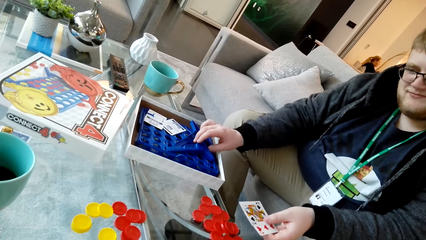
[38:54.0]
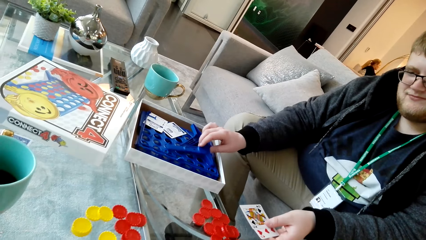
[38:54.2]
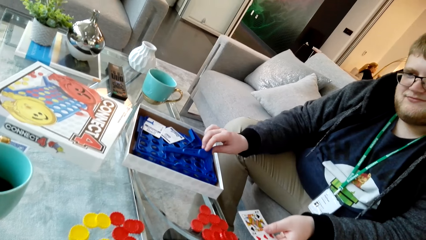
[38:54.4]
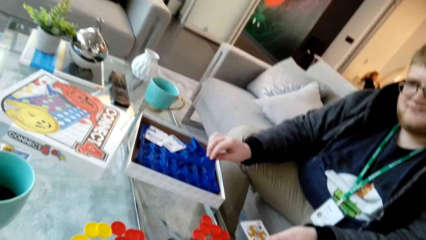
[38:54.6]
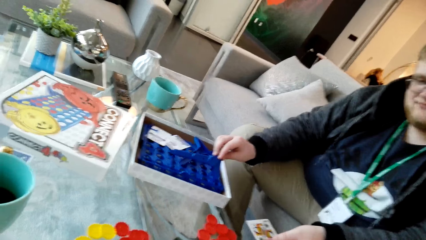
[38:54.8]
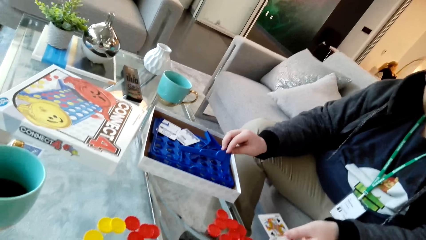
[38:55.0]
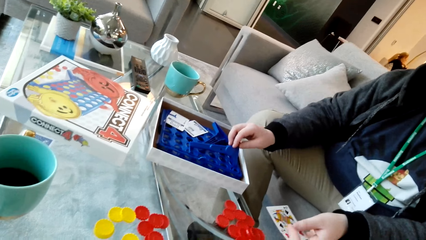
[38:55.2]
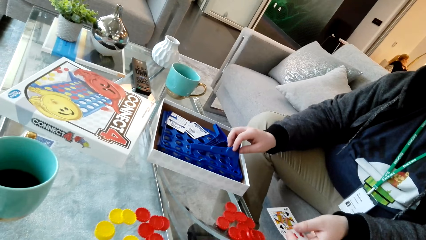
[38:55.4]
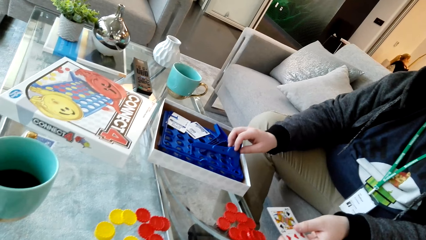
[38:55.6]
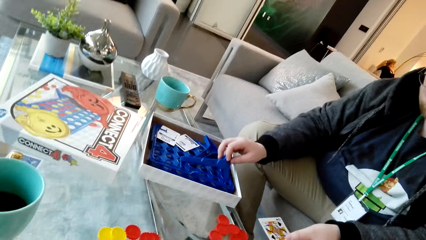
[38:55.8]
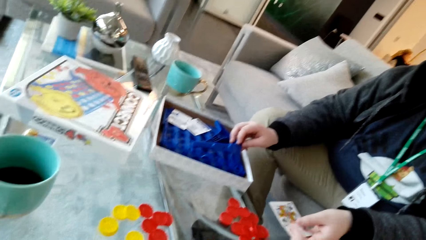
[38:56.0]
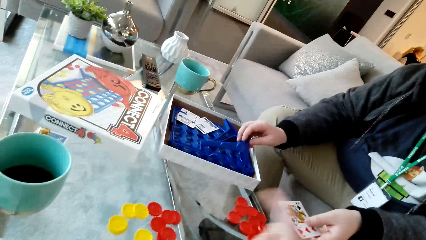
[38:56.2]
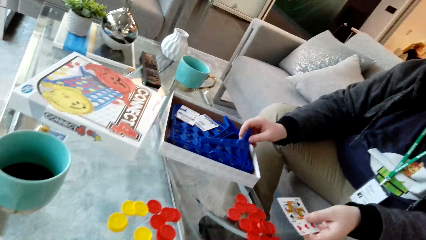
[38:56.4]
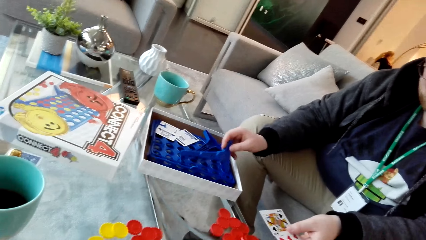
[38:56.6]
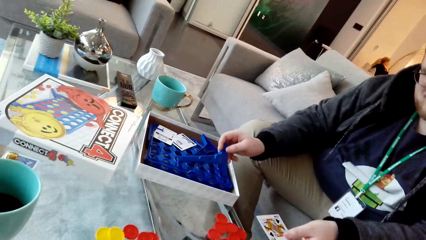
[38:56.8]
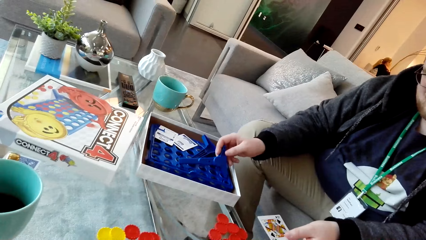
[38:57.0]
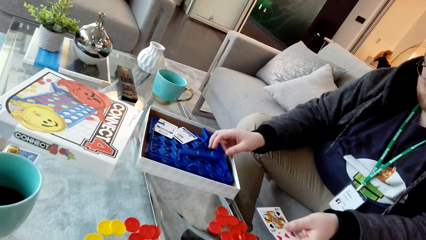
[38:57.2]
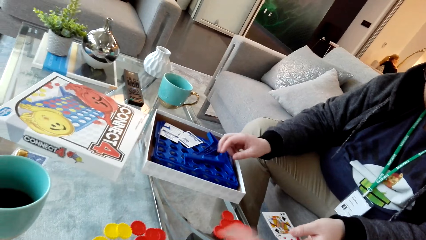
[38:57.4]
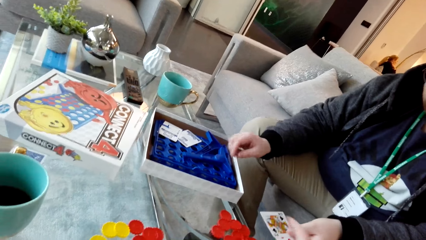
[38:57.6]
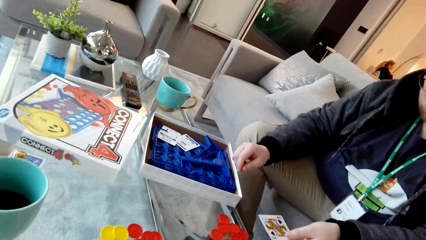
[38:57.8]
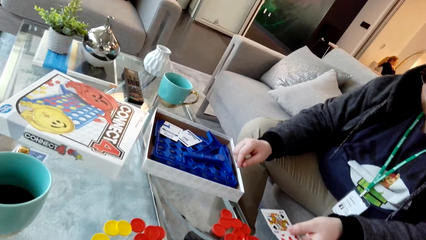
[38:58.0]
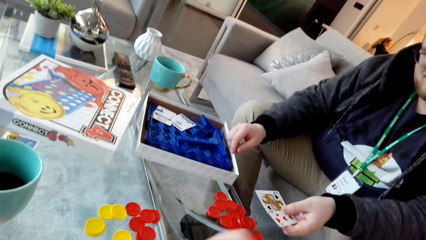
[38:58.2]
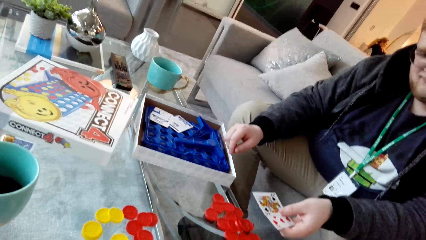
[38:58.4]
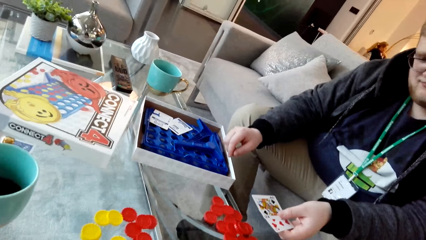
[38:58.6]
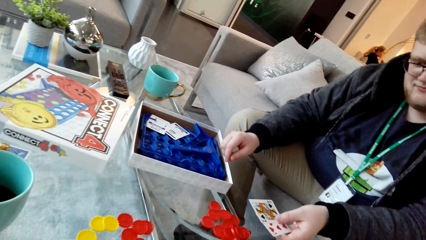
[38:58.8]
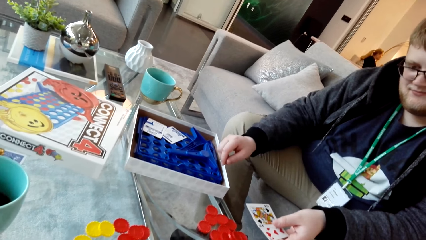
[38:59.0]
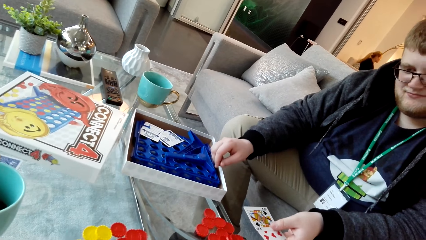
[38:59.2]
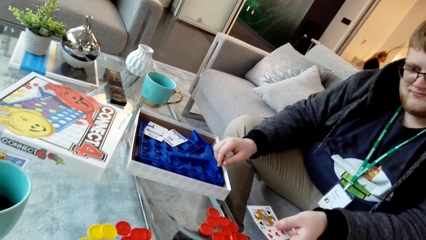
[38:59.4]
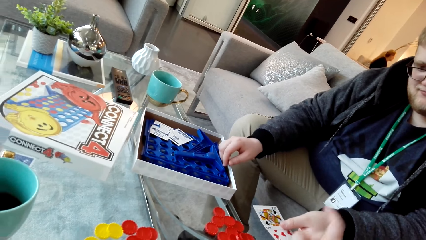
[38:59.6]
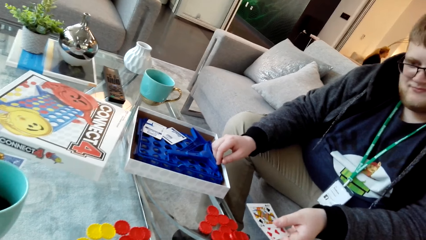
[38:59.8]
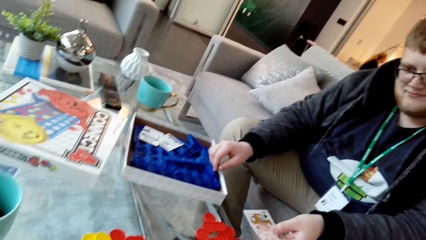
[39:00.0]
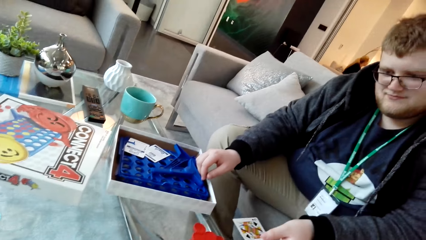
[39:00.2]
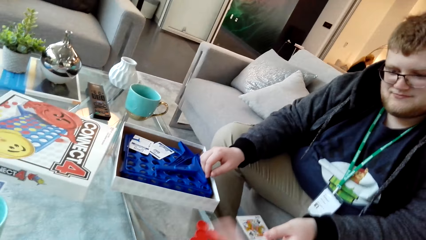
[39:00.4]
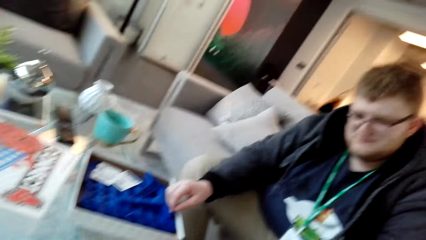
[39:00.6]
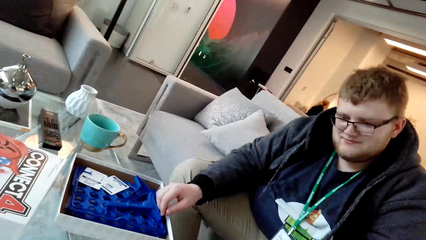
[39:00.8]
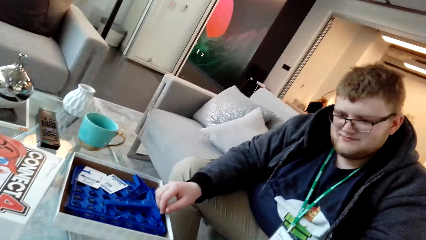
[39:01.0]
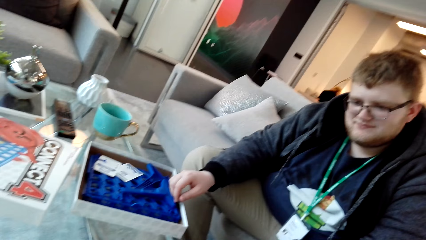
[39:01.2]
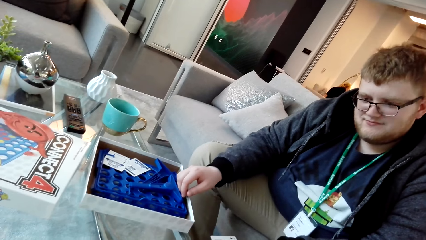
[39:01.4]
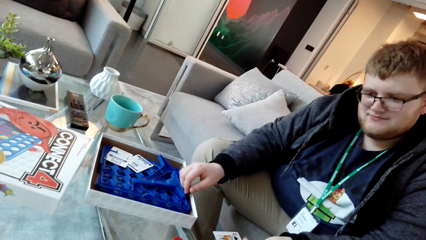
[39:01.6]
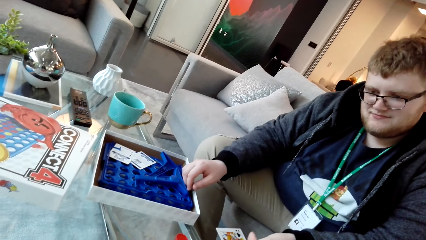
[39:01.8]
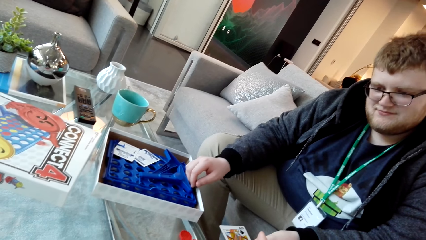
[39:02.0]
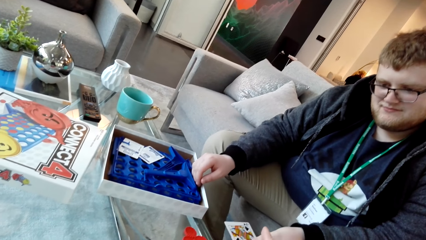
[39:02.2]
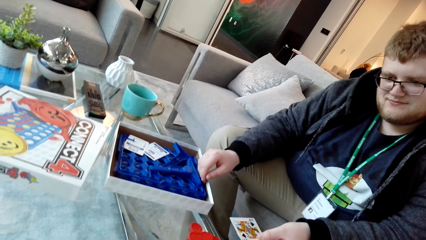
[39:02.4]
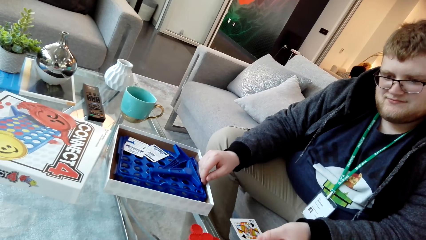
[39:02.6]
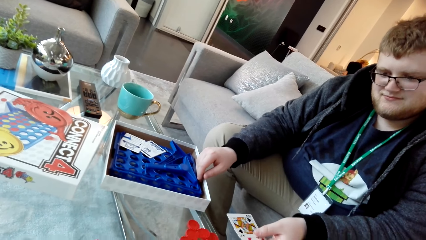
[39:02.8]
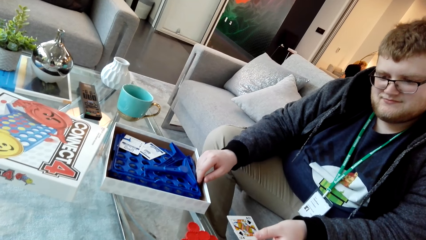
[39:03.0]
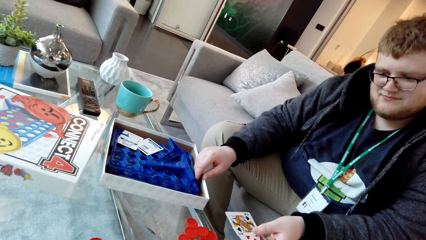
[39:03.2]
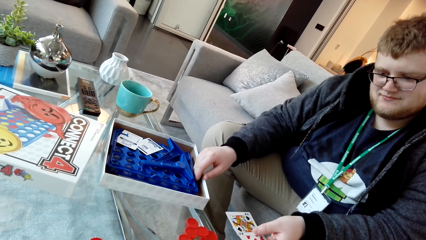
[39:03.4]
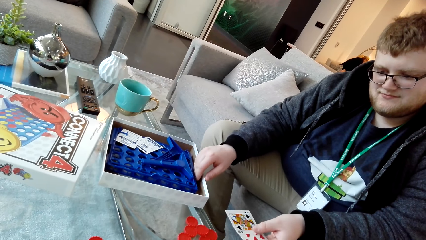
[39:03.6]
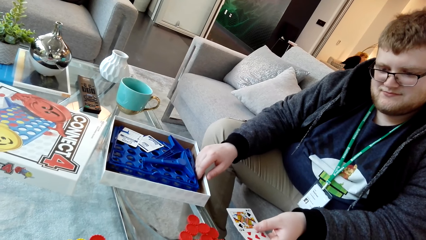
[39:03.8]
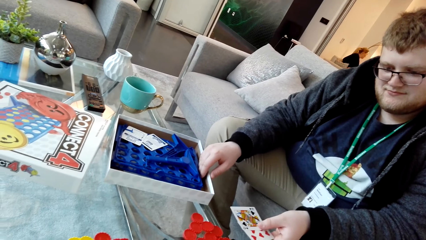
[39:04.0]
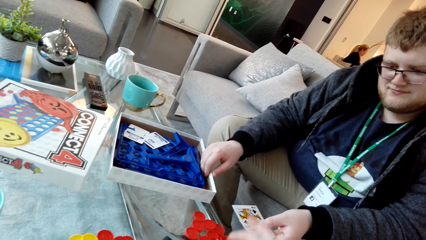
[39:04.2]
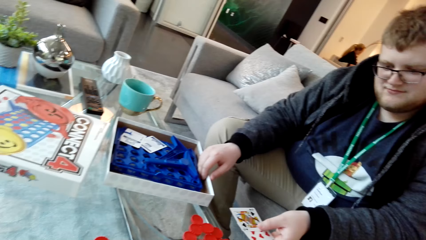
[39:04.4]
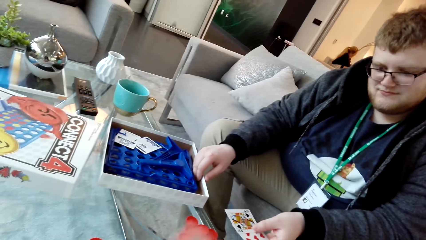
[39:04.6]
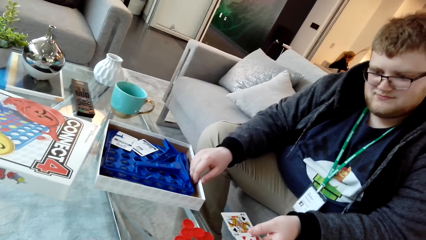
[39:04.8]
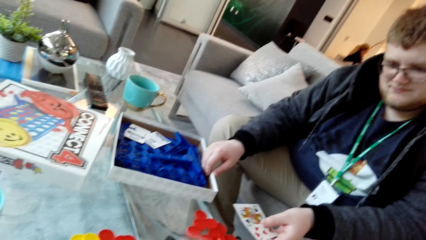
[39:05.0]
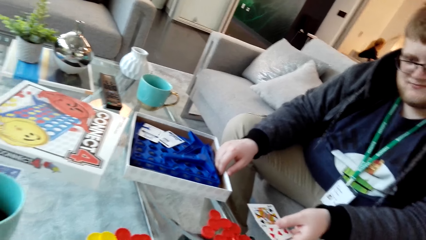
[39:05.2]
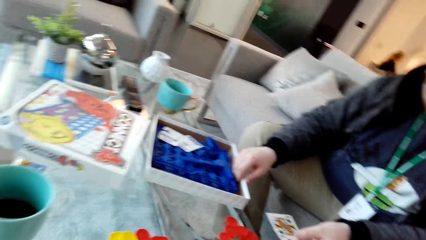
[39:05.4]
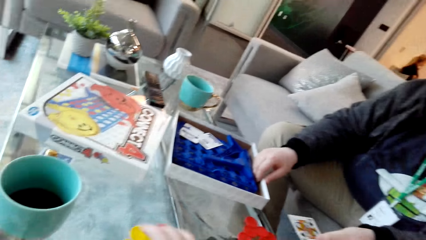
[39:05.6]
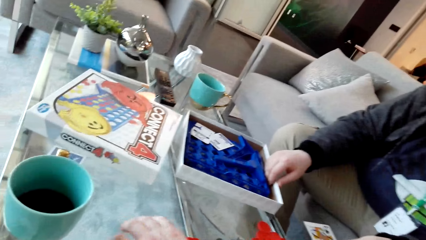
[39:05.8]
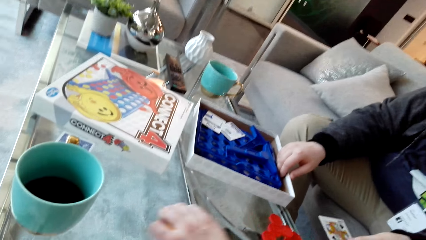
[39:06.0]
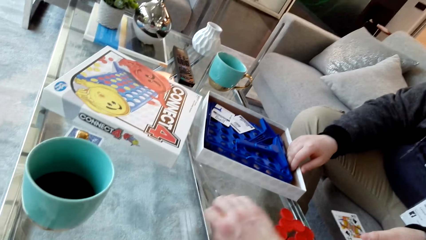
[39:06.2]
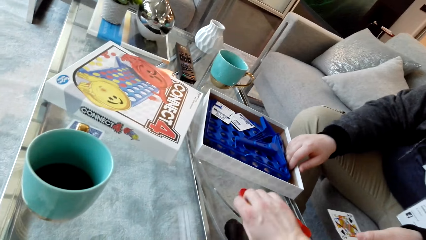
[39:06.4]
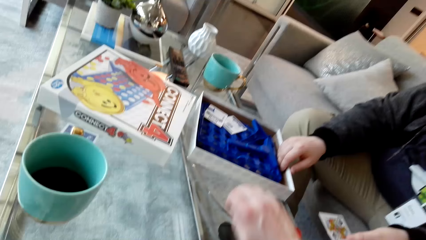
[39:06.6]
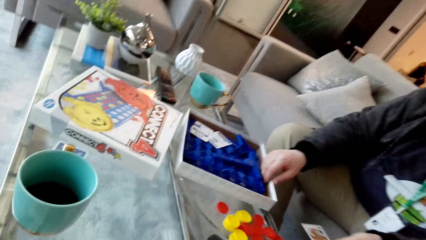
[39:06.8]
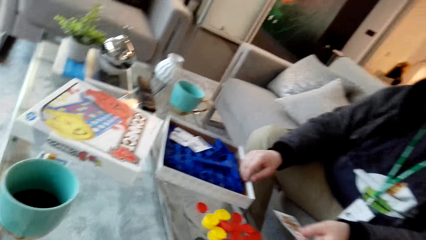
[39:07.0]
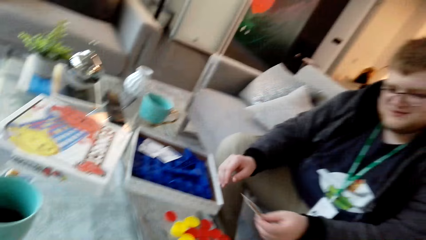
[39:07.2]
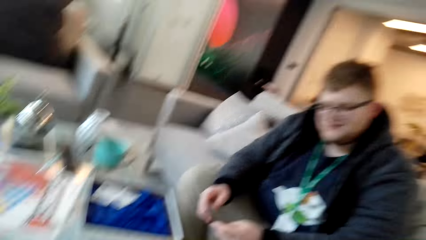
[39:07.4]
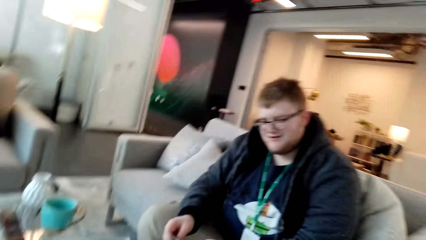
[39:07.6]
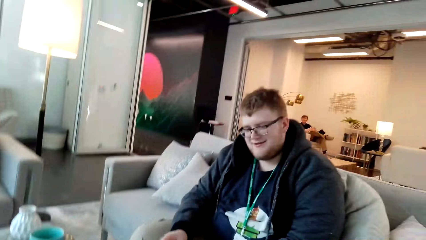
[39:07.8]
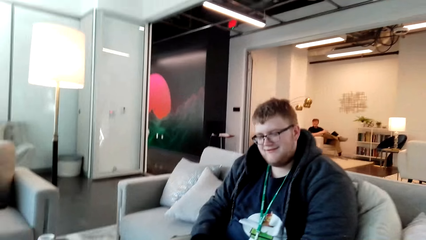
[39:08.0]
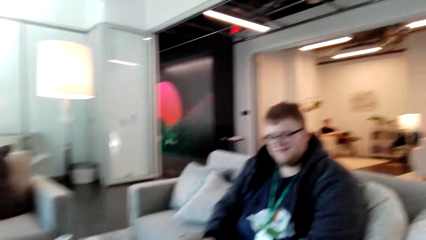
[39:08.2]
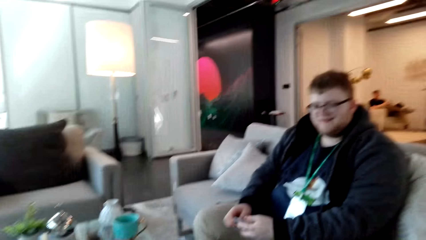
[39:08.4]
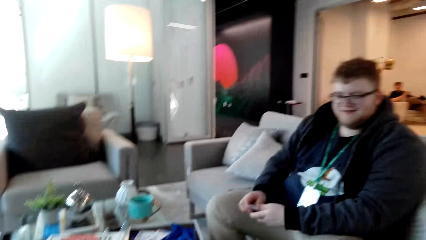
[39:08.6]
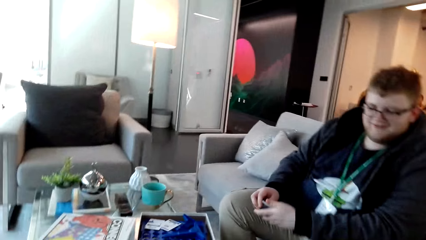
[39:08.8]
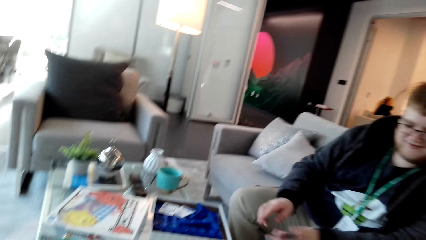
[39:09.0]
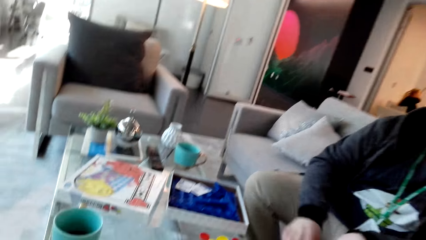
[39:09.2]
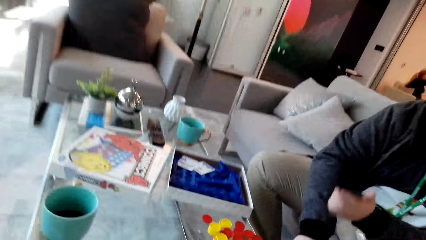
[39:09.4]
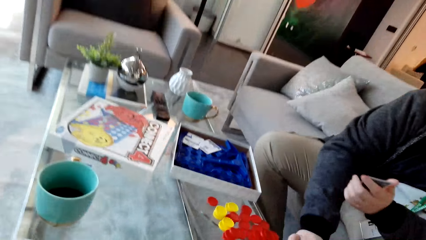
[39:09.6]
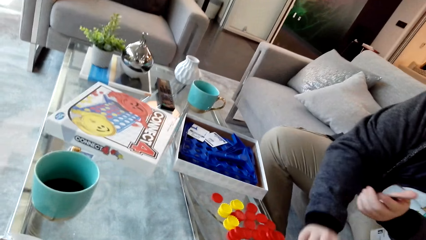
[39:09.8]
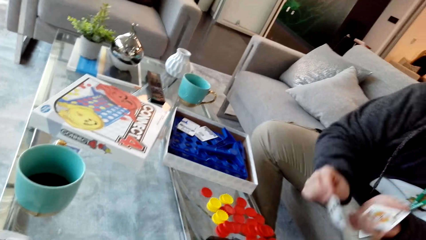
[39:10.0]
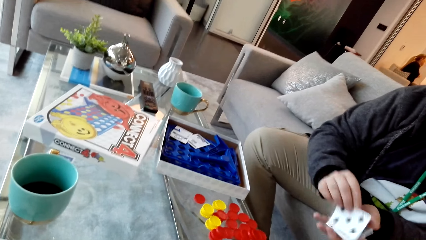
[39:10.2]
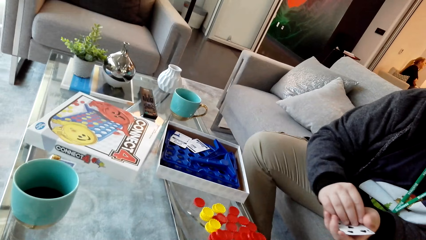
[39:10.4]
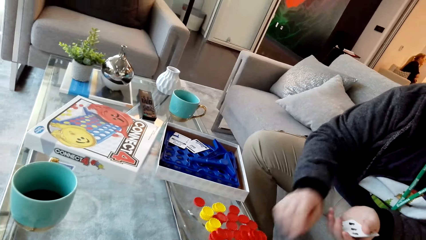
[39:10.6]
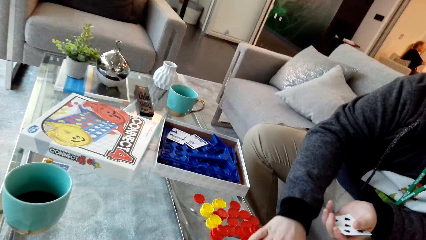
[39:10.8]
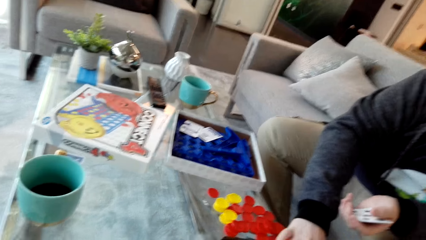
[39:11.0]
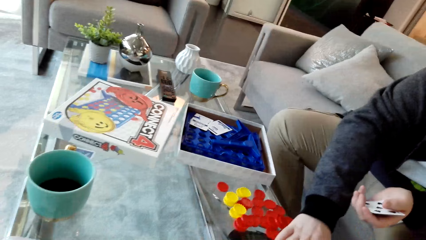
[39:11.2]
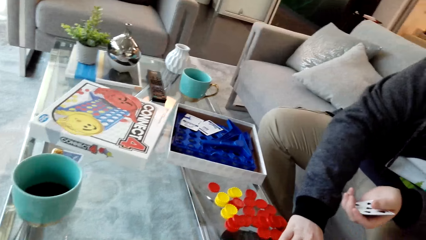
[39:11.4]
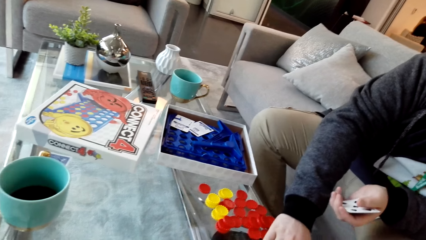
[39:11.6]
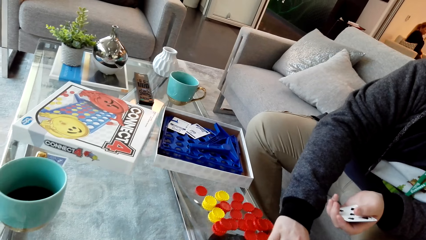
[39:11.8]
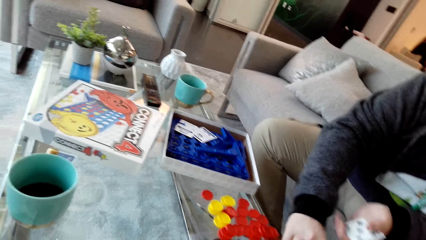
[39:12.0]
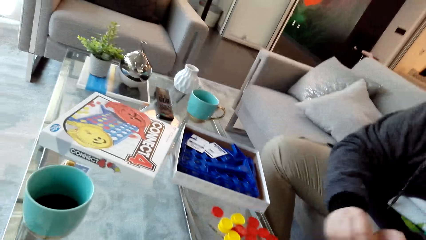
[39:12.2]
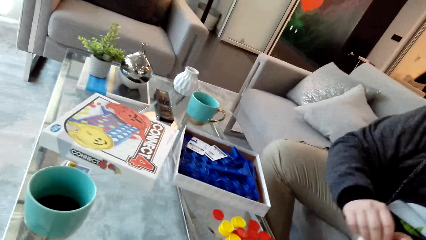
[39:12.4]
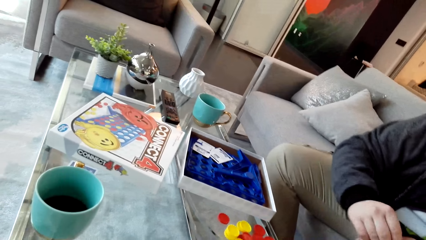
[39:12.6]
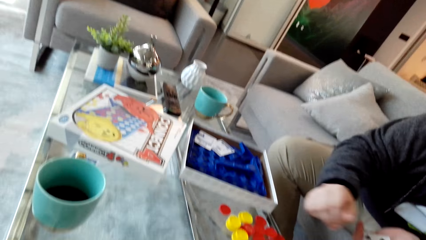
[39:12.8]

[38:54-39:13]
The man touches the plastic and picks up the plastic material. The camera wearer moves the hand. They talk. The man moves the hand. The camera wearer moves the bottle tops on the table. They move the dice. The man picks a card from the table.
